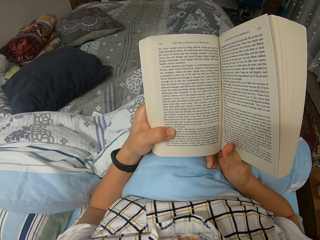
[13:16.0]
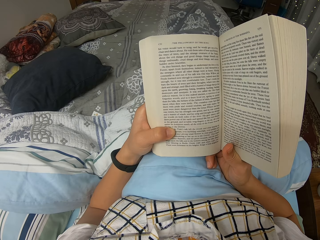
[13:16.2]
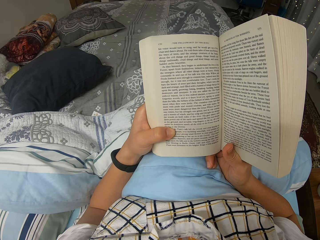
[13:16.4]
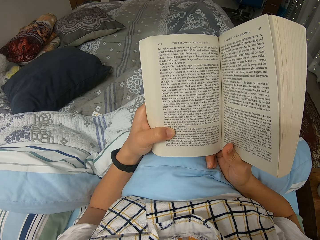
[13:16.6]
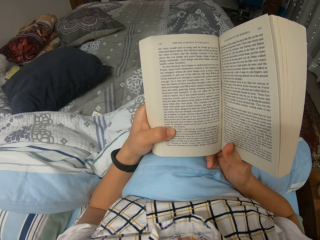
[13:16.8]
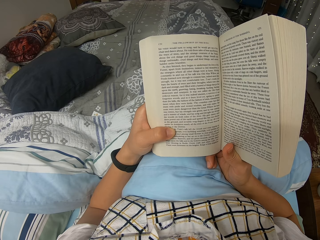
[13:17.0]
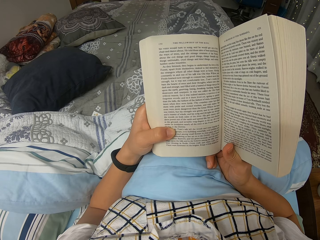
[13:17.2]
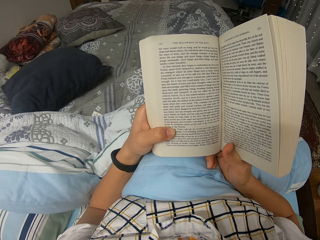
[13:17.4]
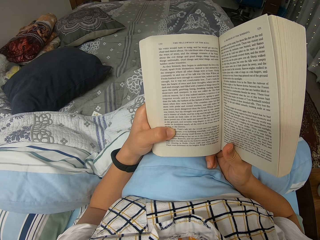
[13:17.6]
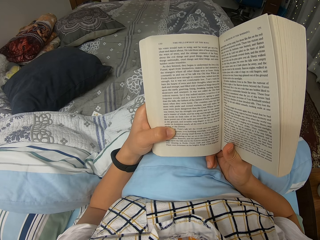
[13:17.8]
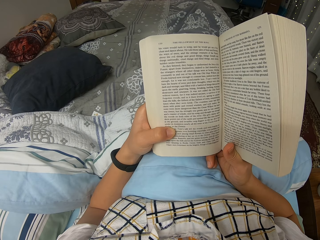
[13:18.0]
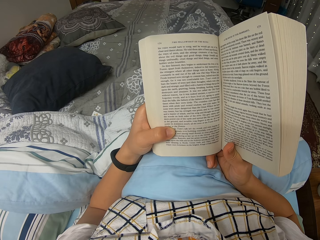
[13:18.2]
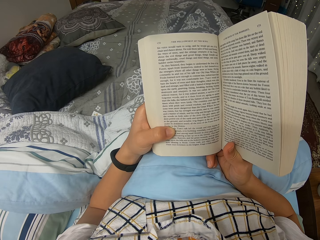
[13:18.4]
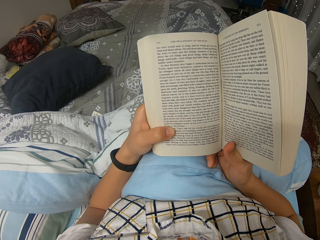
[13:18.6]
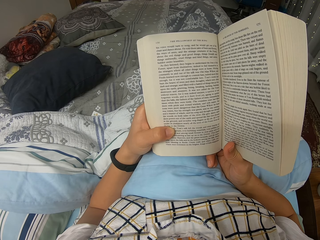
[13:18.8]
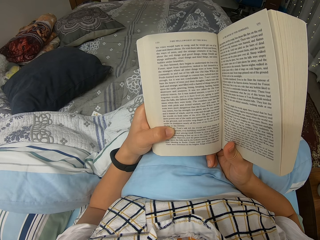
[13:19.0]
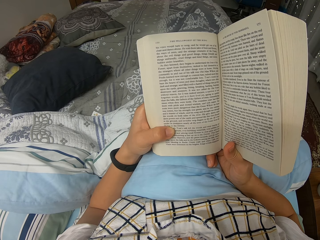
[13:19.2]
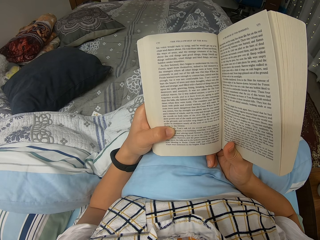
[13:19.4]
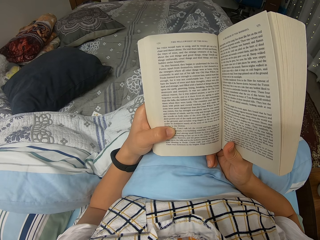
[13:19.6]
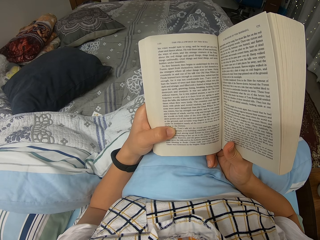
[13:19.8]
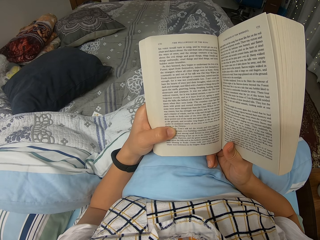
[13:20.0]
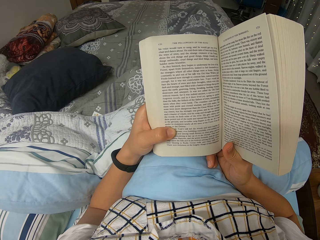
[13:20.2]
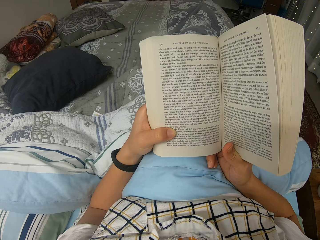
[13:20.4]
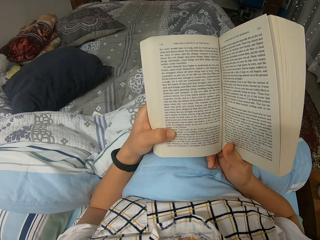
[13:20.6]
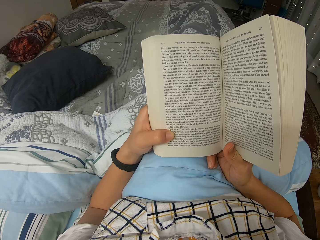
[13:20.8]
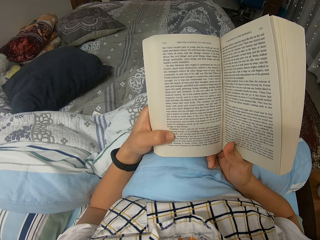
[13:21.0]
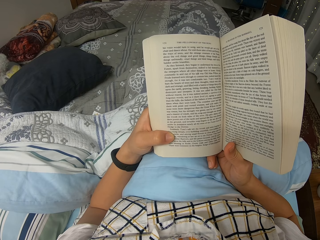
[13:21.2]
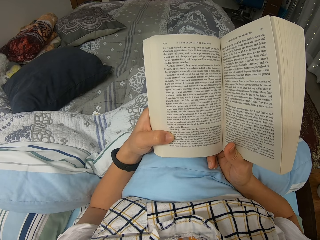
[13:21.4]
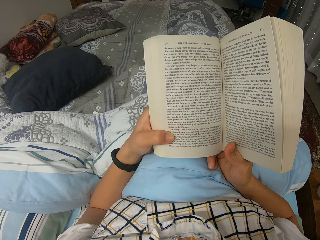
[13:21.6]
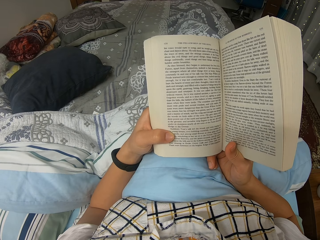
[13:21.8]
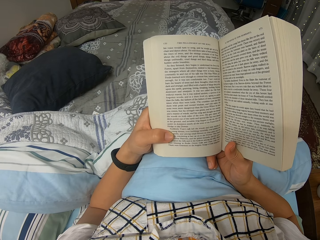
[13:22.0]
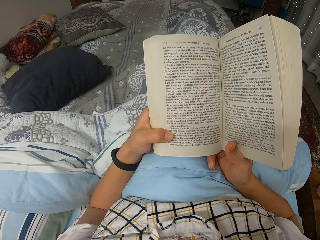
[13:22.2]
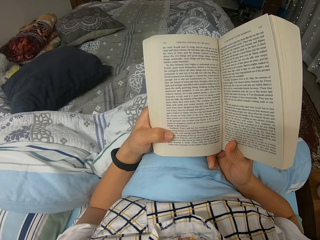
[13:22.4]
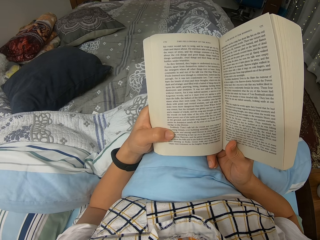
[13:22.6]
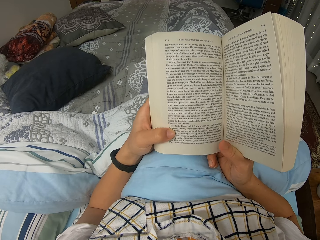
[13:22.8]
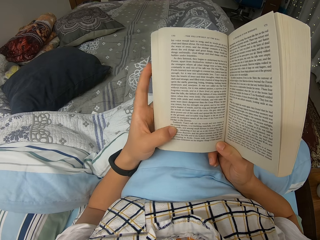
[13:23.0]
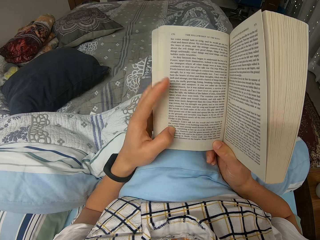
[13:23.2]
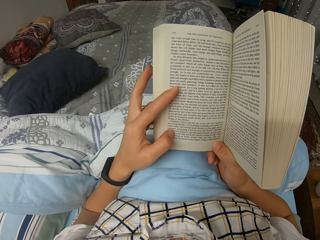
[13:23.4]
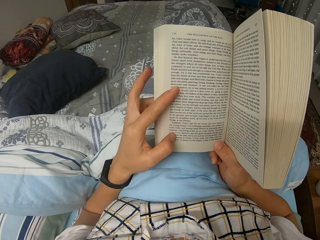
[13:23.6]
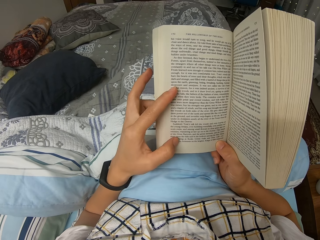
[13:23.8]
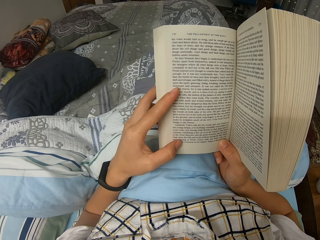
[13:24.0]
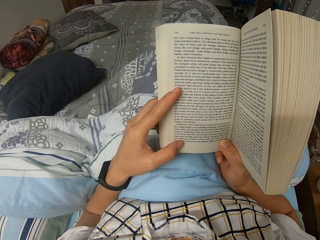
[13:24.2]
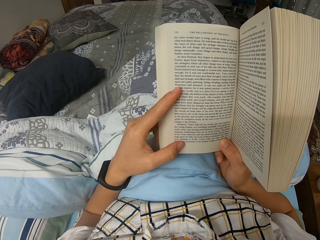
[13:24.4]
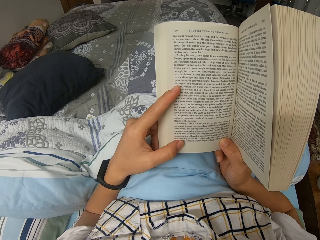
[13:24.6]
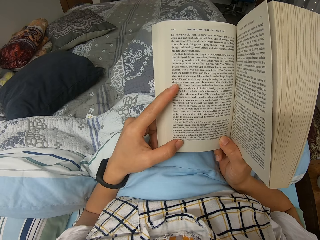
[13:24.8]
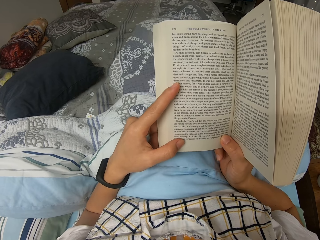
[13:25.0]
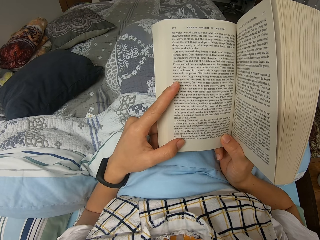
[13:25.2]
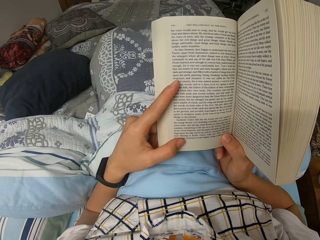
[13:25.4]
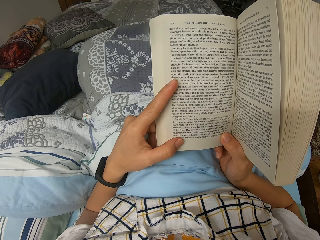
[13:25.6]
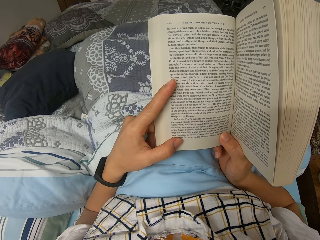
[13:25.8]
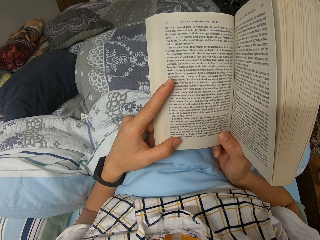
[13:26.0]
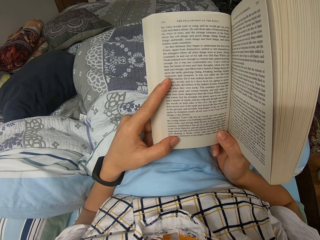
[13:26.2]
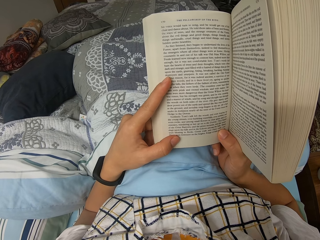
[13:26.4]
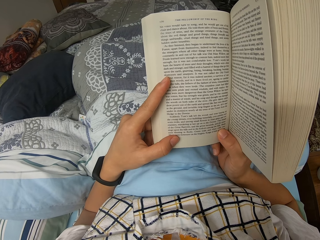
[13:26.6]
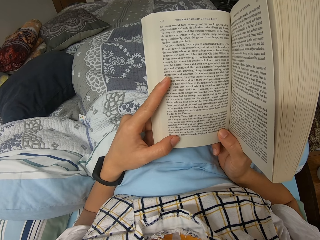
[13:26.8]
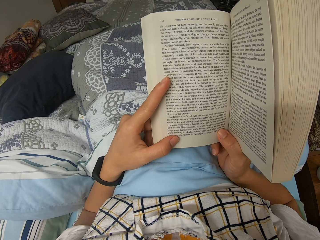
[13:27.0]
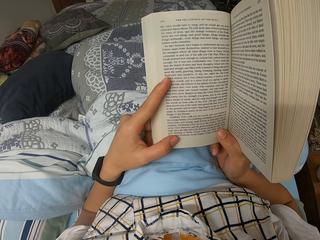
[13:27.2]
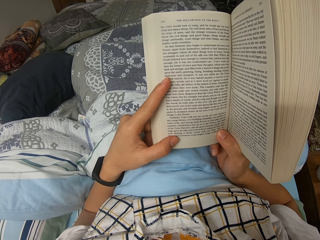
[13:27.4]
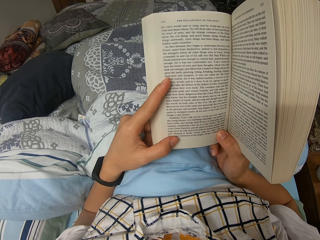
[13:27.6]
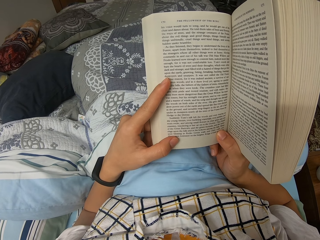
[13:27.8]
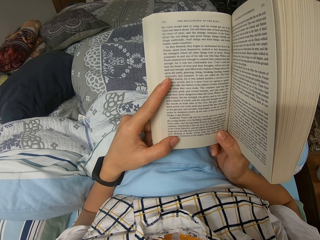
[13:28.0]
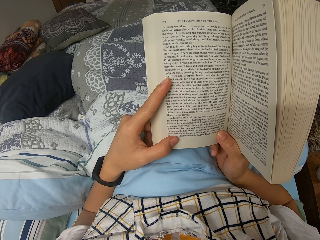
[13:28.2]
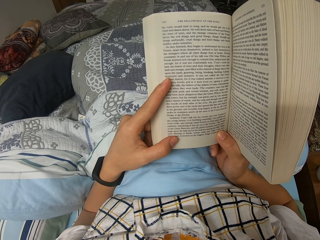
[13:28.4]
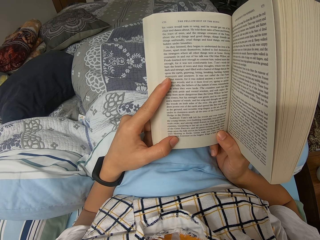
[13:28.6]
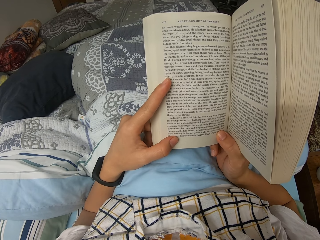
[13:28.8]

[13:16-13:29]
The camera wearer moves the legs inside the duvet slightly, reads through the novel and moves the left fingers slightly. They move the book. They read through the novel.

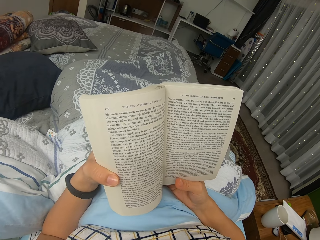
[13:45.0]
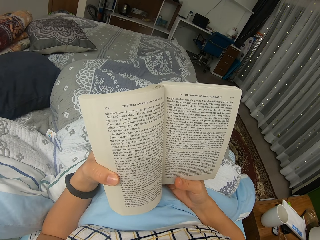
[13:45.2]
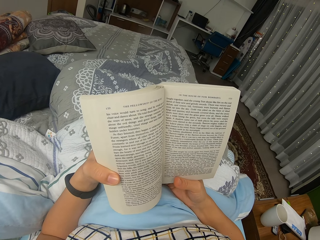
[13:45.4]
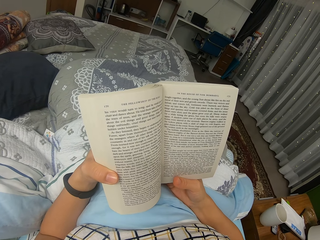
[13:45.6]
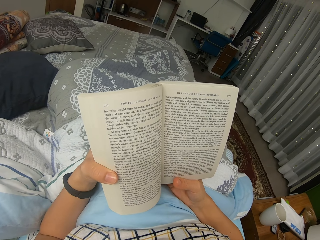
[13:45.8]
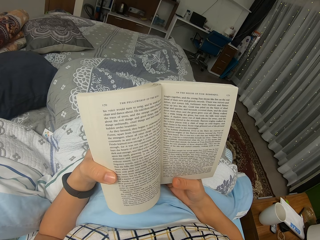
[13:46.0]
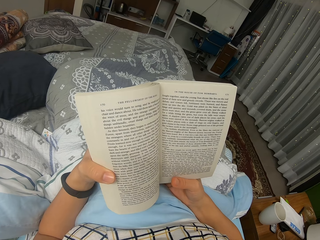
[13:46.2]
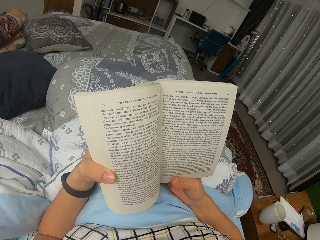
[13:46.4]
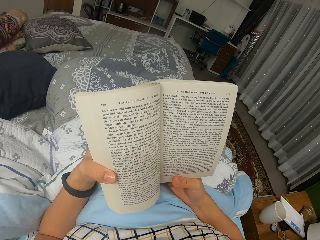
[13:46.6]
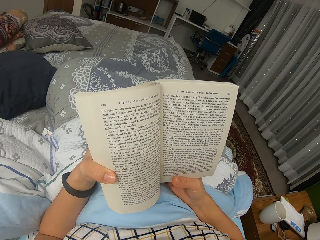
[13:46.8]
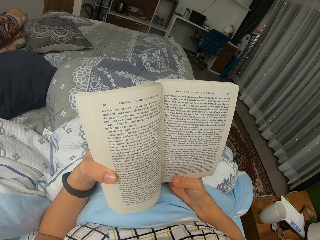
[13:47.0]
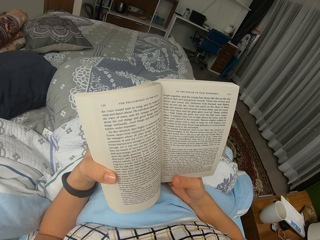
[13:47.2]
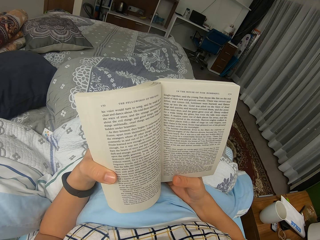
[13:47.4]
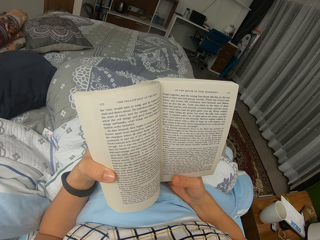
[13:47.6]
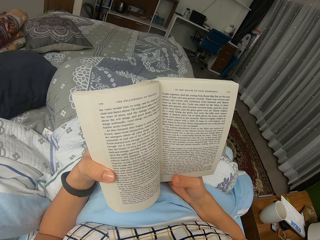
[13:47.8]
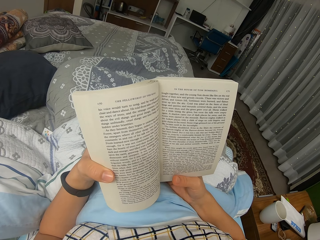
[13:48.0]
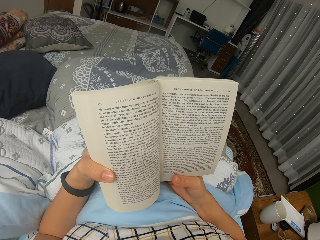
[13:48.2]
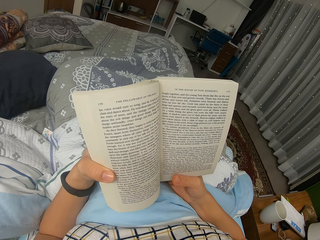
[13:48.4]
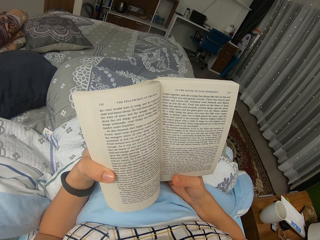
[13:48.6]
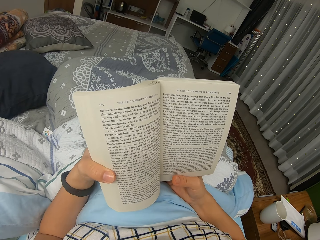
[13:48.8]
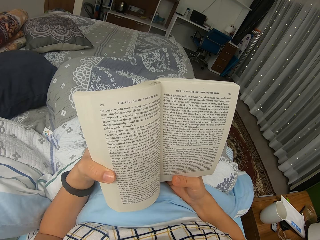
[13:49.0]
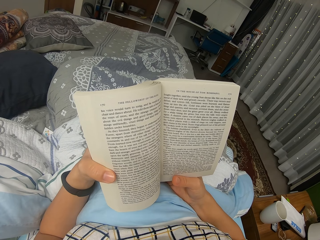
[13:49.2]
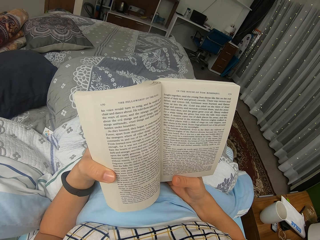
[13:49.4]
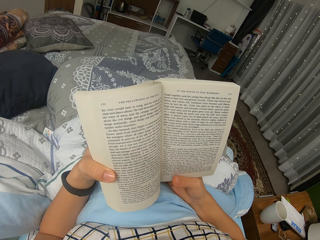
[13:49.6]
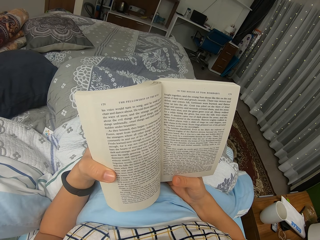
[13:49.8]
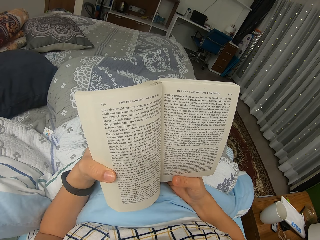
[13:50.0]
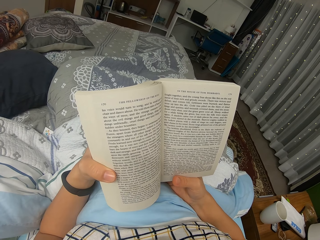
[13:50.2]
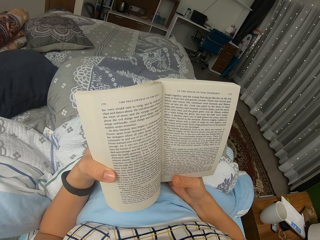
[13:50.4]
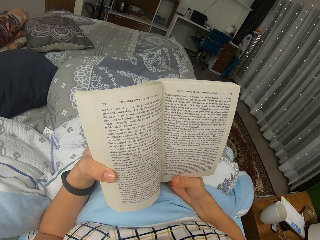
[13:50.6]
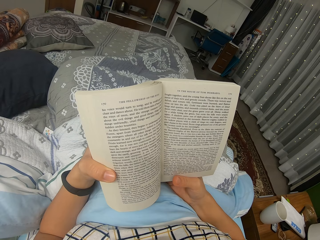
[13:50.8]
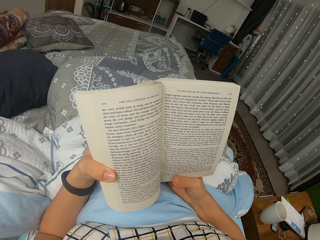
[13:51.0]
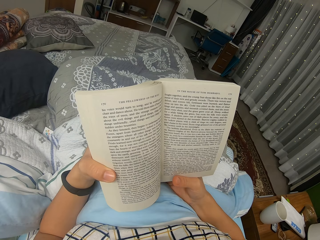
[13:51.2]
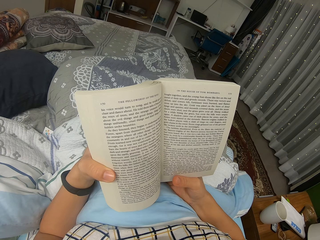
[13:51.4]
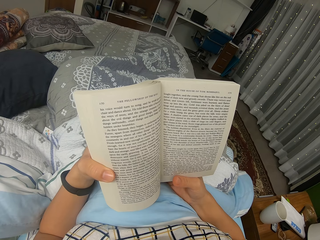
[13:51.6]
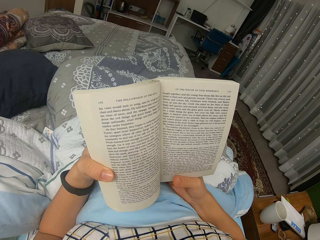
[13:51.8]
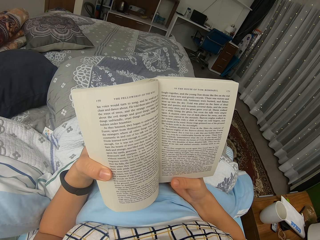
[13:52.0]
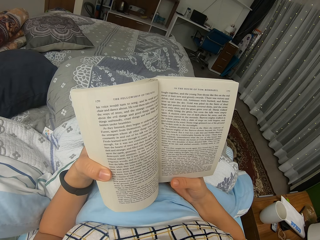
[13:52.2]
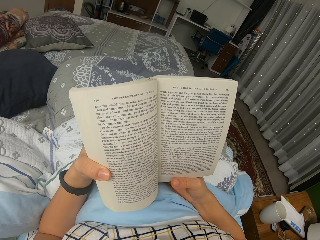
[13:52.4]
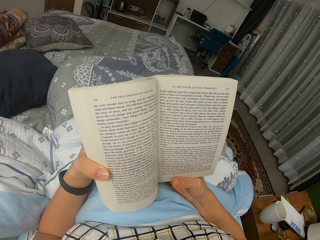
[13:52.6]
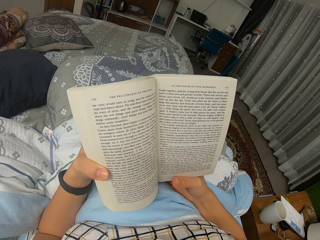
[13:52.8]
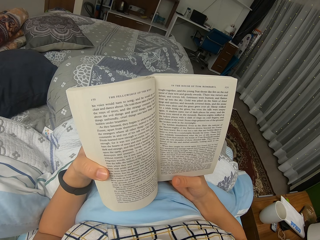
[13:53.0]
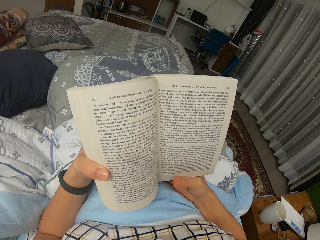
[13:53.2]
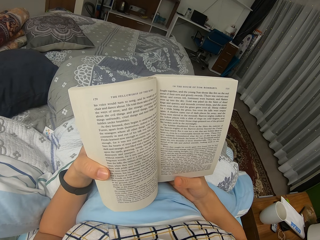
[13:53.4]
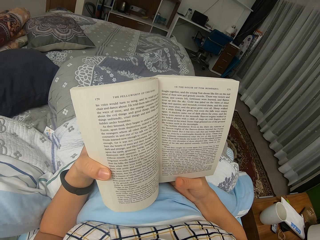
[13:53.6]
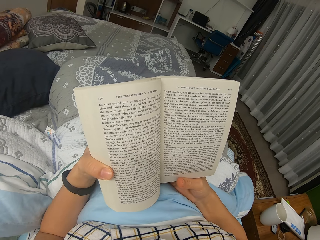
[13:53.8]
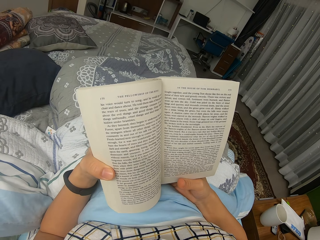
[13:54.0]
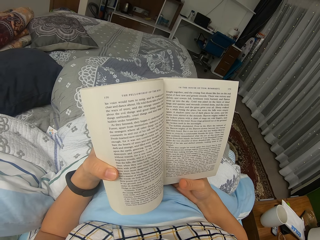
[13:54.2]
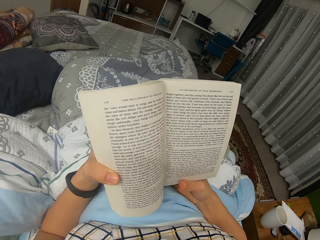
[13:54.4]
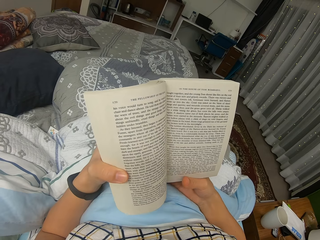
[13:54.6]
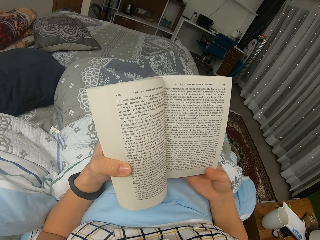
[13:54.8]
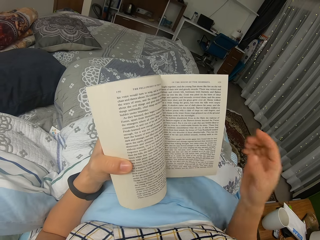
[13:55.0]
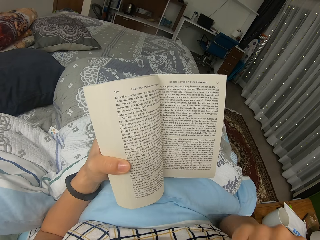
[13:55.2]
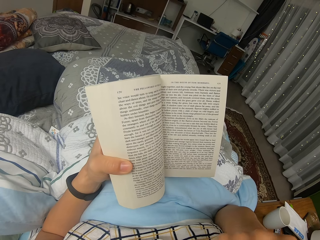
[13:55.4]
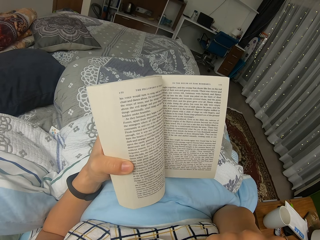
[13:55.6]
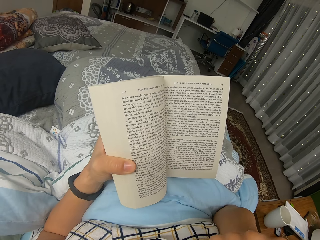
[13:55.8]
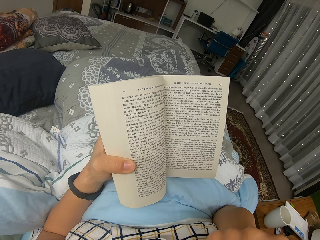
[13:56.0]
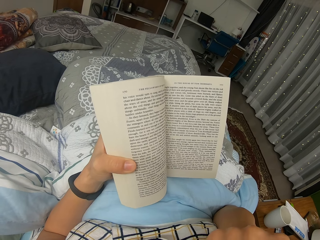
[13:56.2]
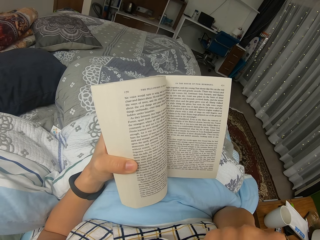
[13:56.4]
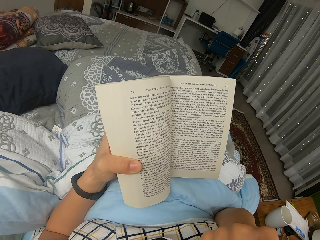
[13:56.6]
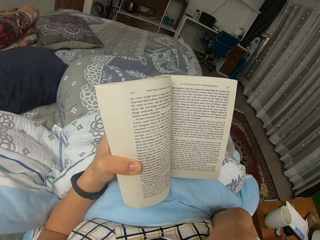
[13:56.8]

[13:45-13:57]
The camera wearer reads through the novel. They read through the novel again. They move the right hand. They lift the hand.
